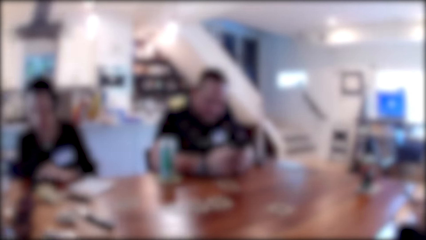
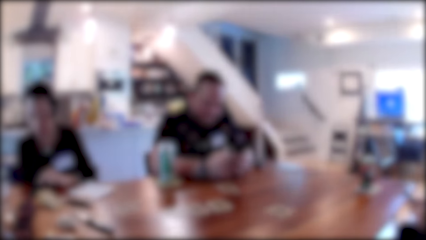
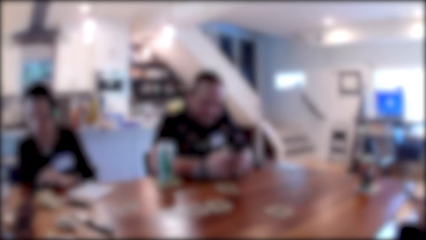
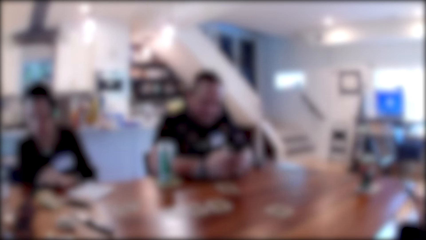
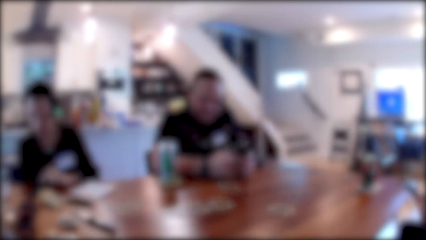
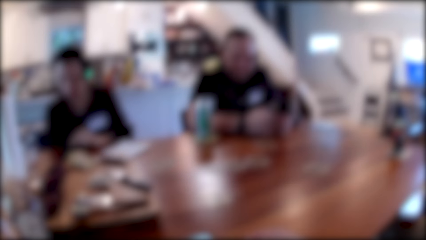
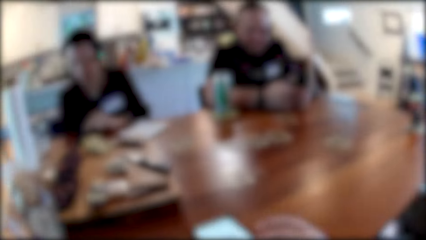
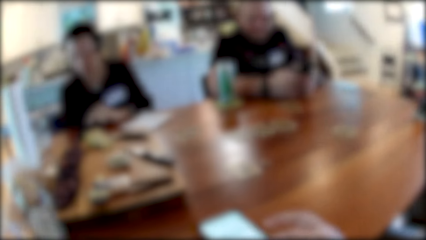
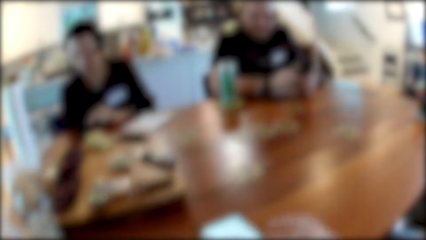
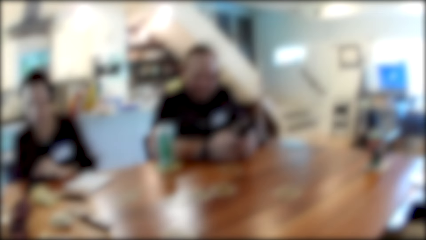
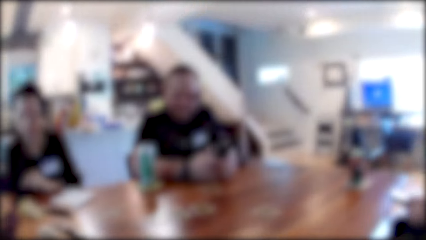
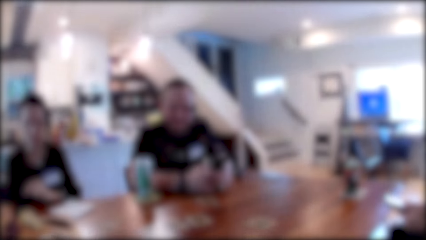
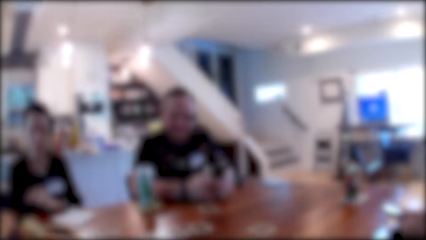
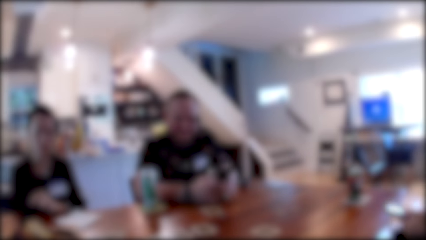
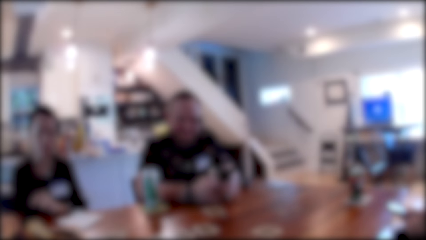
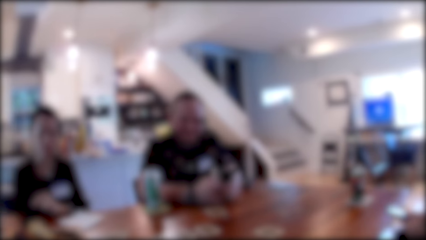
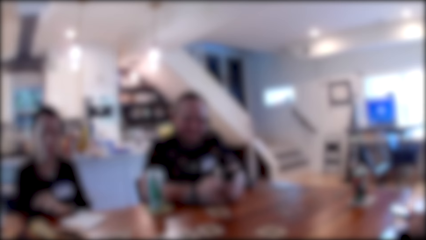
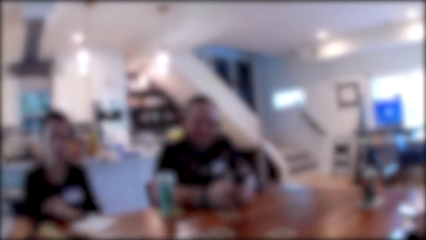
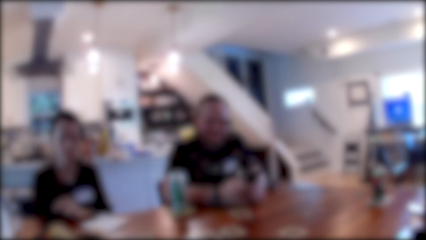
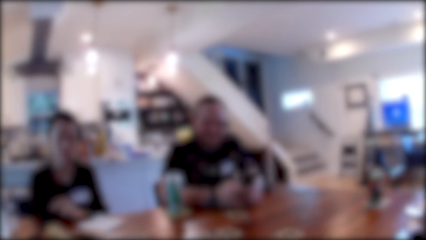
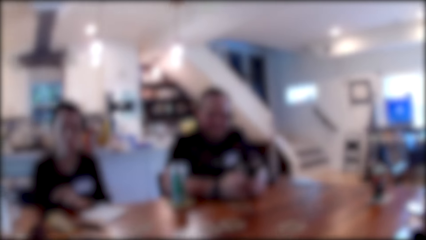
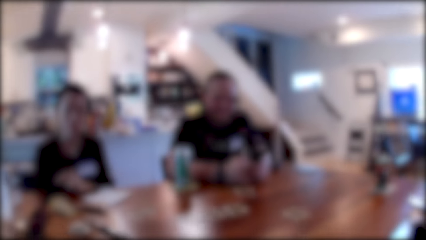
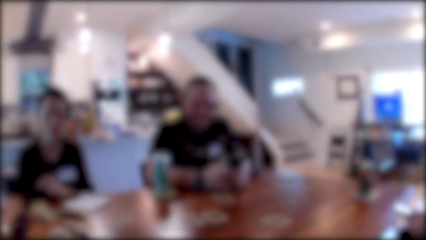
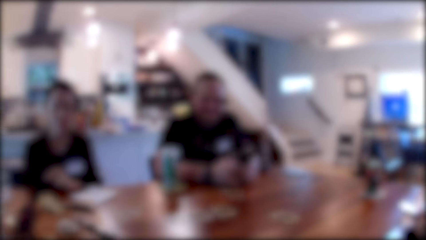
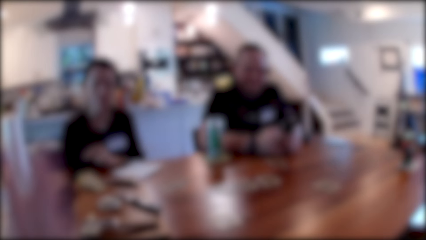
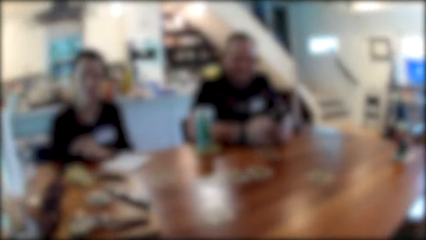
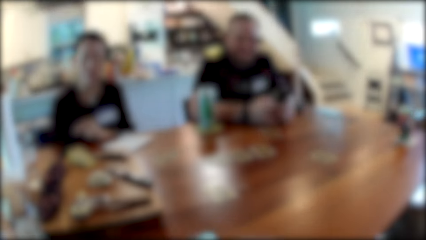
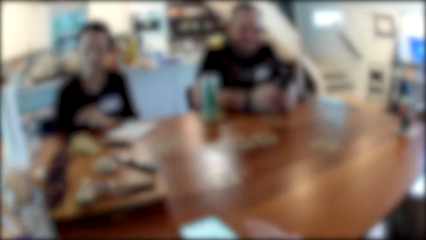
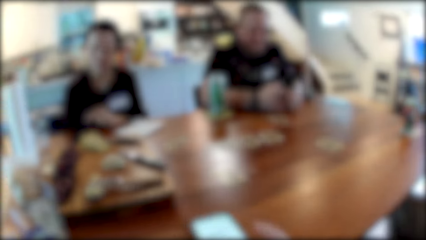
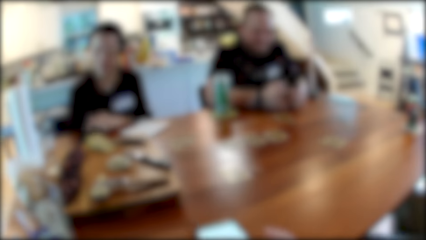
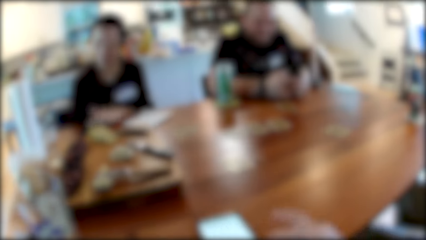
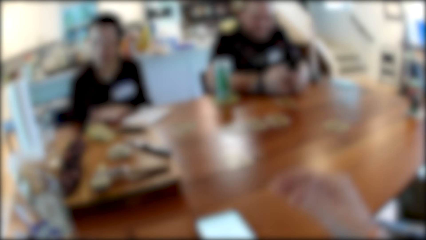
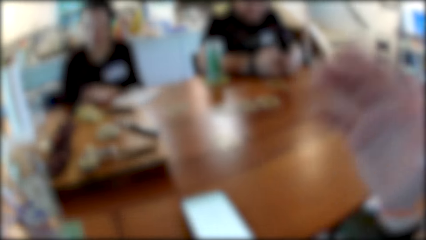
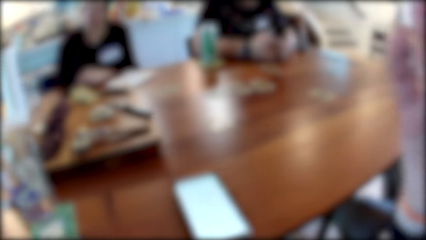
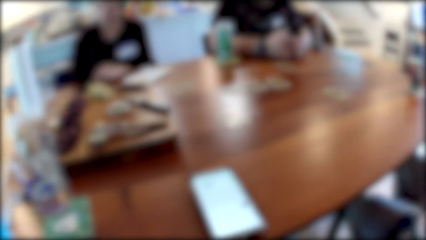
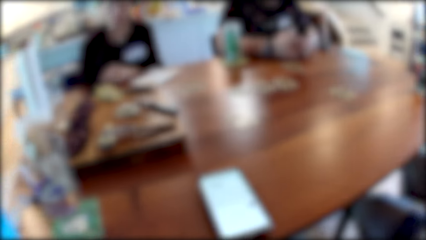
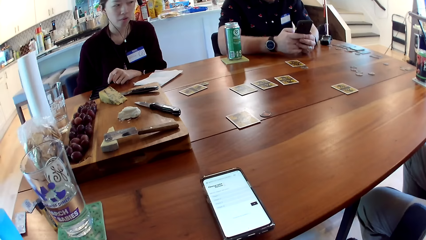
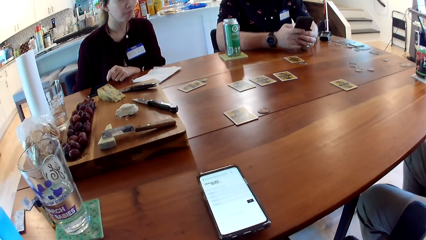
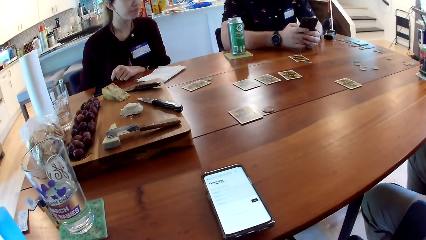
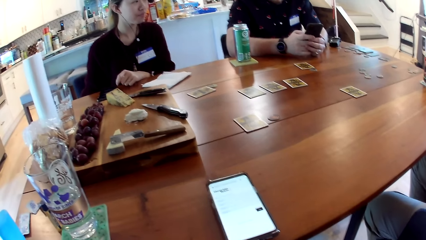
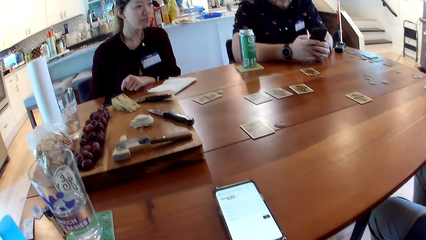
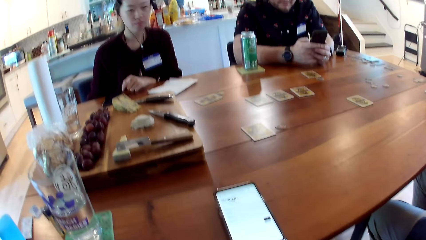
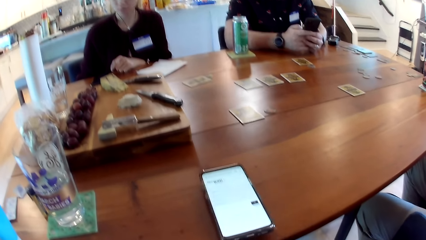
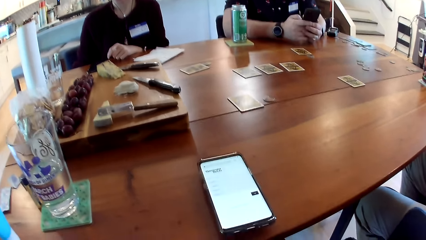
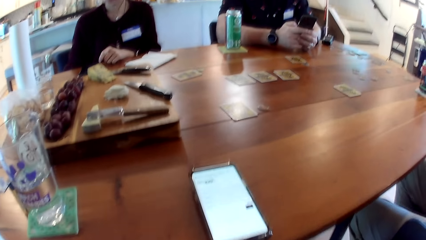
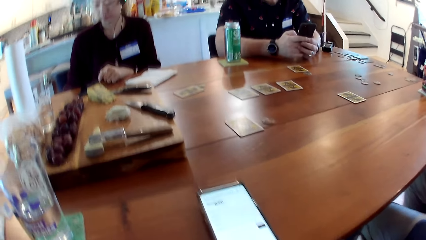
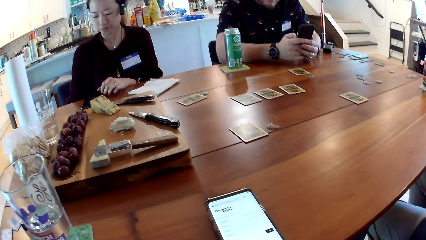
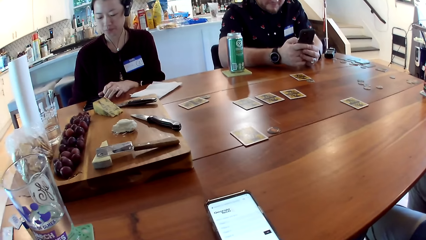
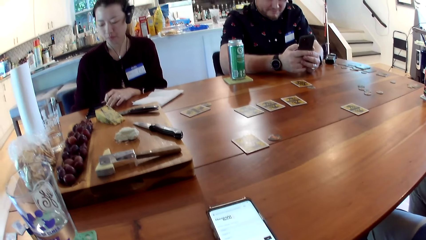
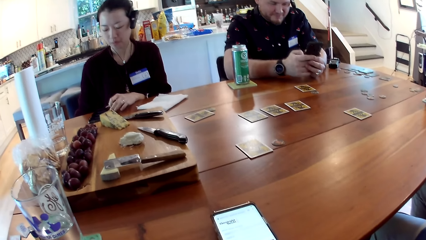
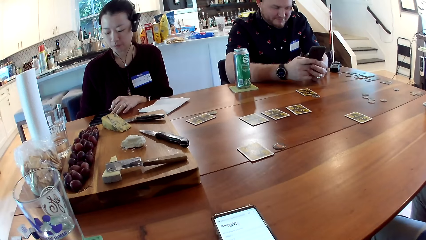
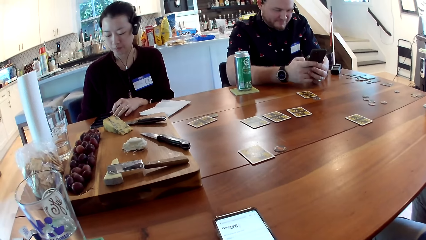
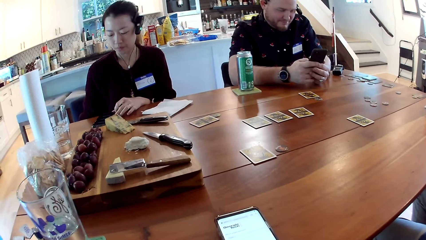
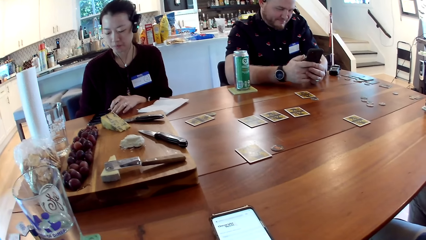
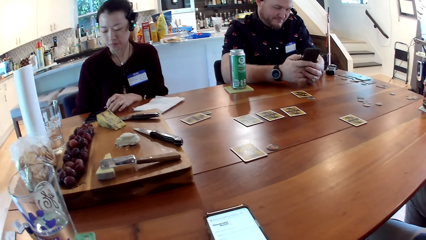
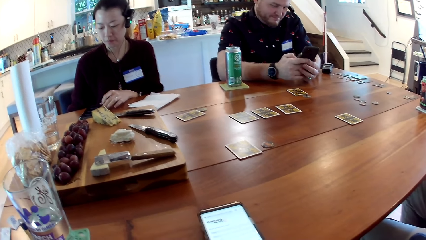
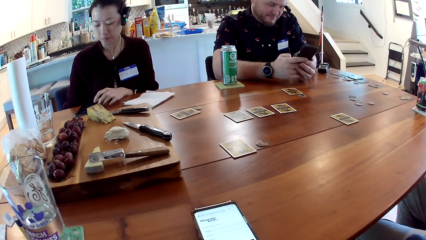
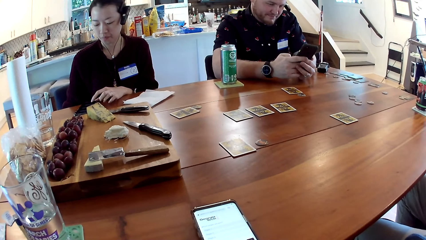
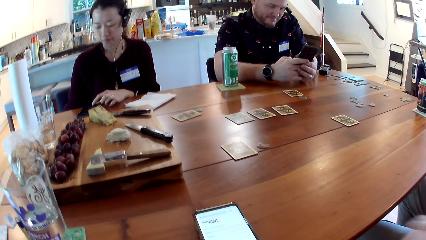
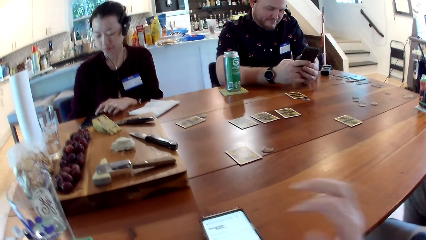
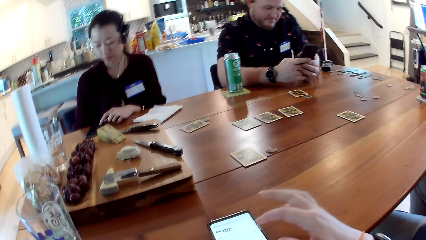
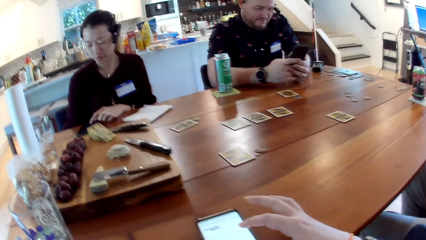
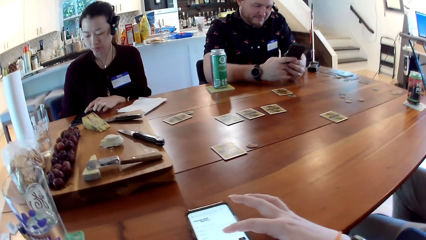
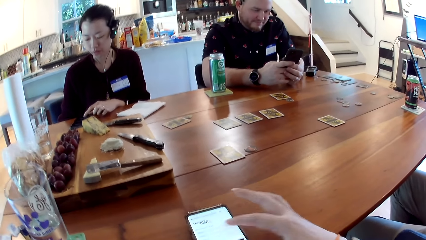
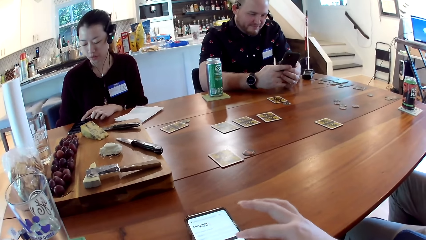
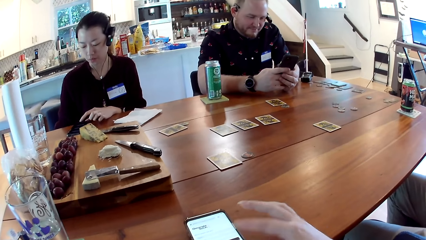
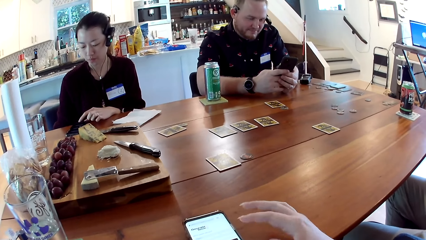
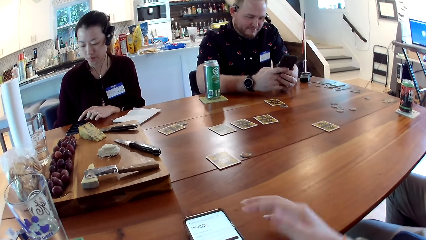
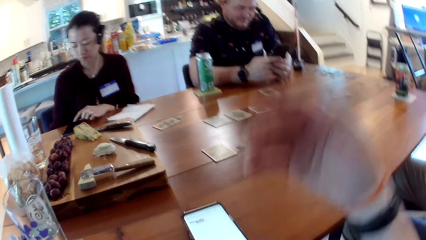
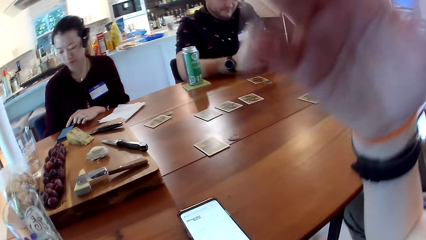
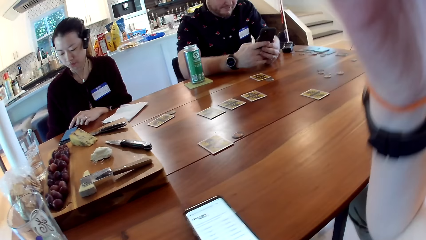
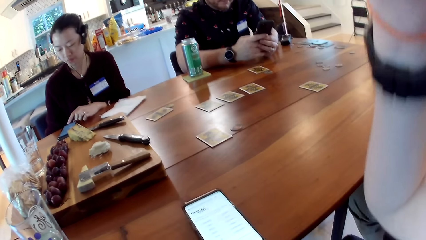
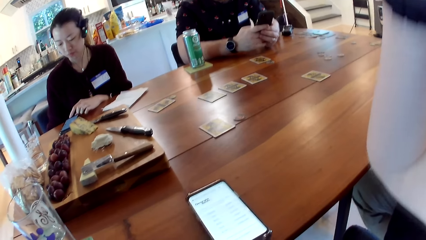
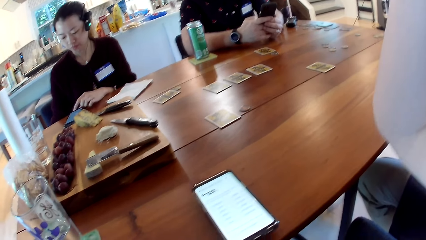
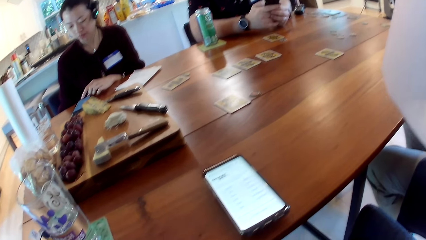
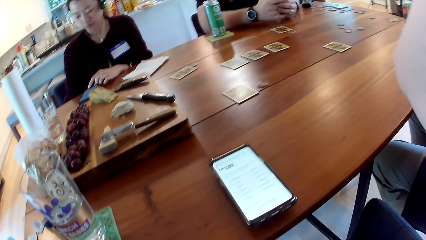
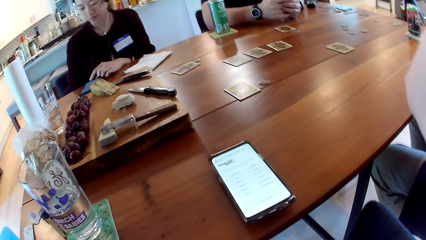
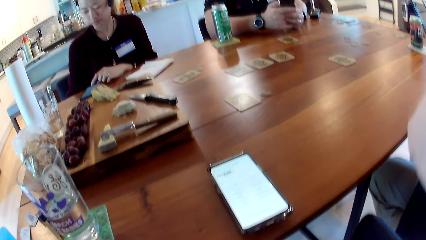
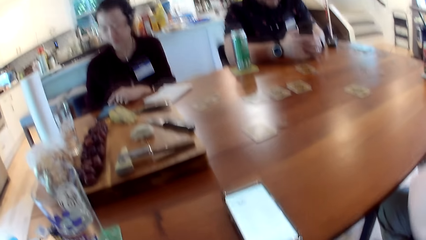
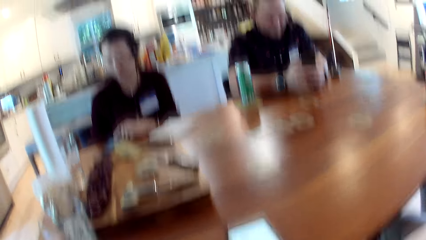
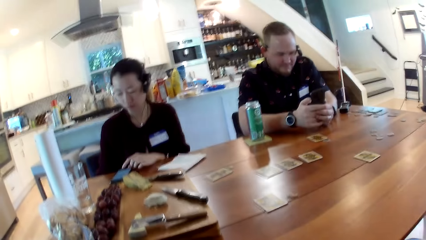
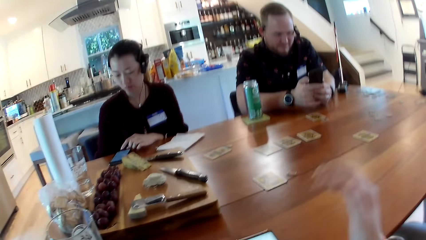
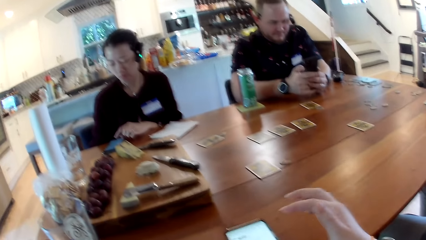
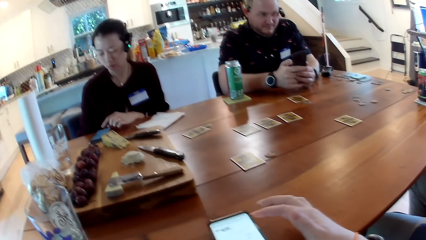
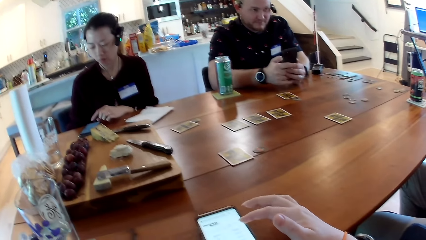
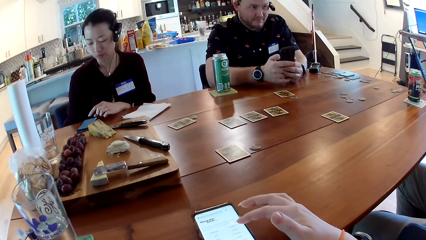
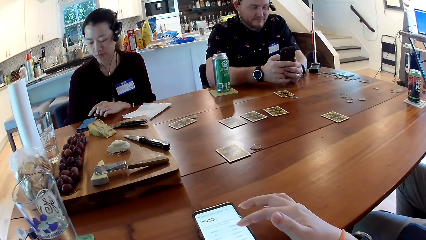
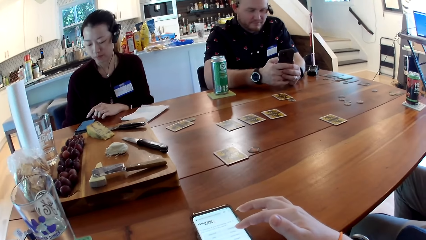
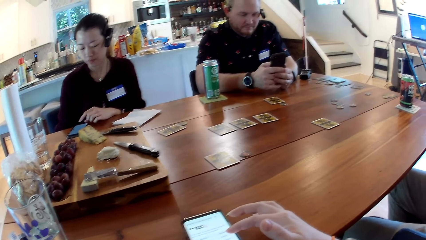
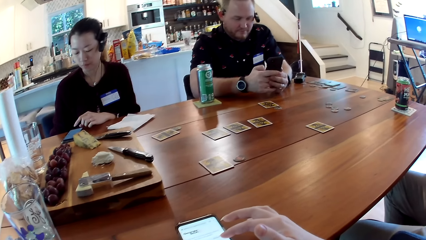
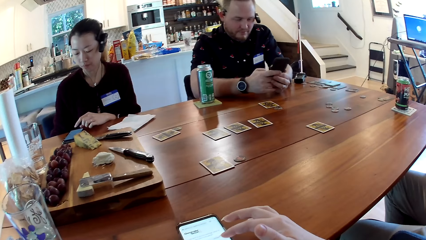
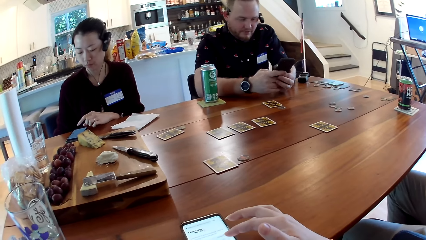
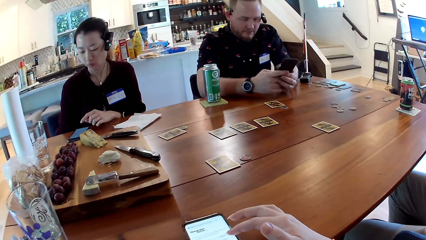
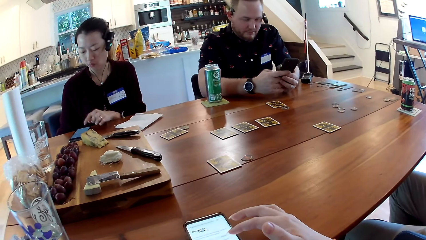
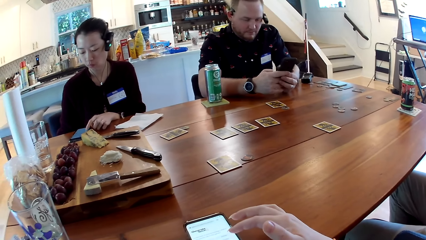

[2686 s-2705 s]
The camera wearer uses a mobile phone. They pause. They move the mobile phone and talk to colleagues. They look at the mobile phone. They use the mobile phone. They adjust the camera. They use the mobile phone.
